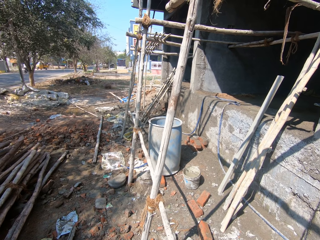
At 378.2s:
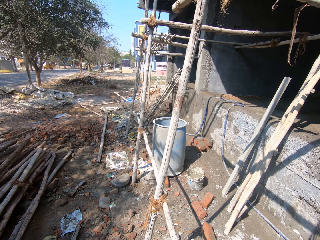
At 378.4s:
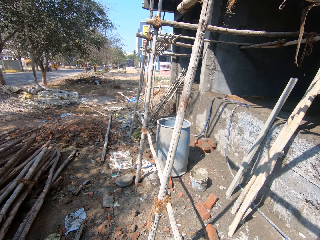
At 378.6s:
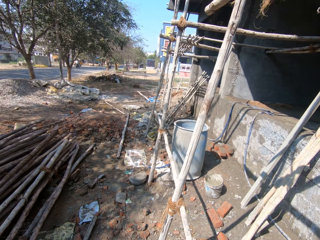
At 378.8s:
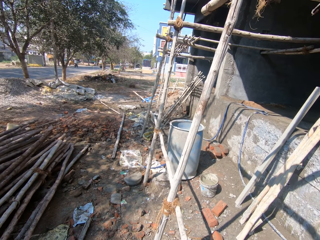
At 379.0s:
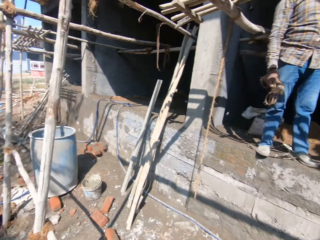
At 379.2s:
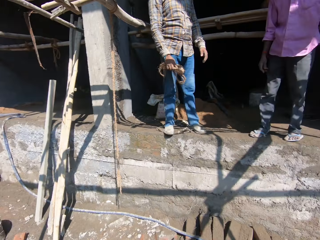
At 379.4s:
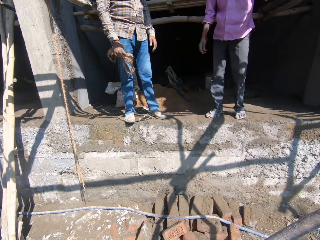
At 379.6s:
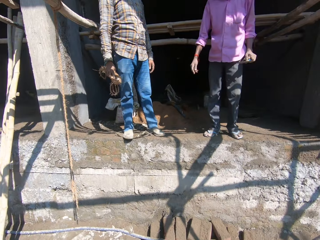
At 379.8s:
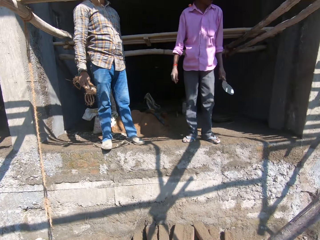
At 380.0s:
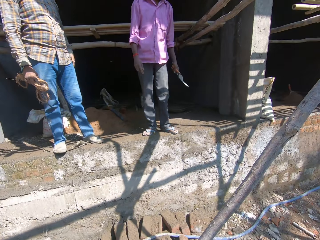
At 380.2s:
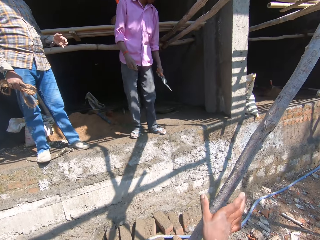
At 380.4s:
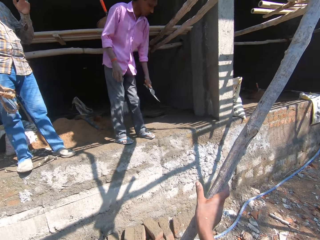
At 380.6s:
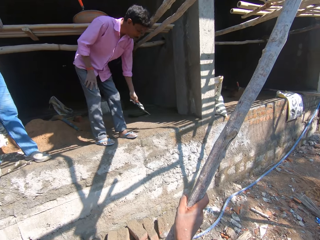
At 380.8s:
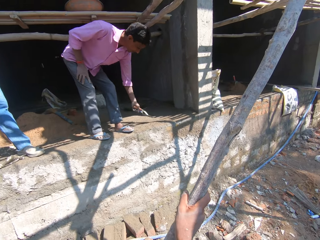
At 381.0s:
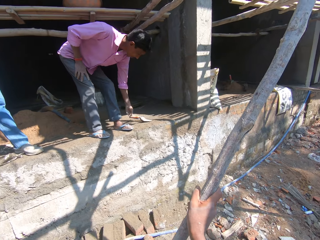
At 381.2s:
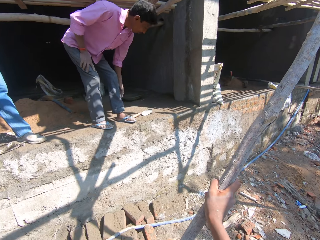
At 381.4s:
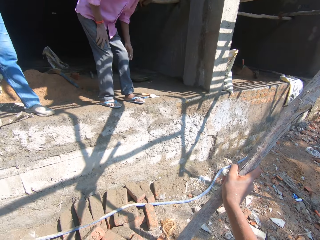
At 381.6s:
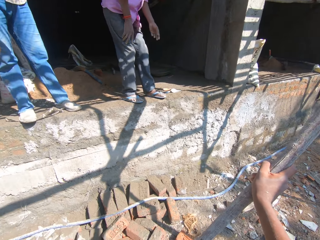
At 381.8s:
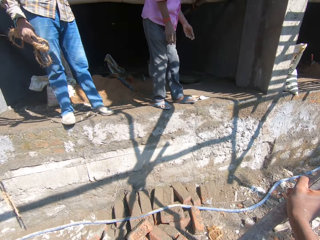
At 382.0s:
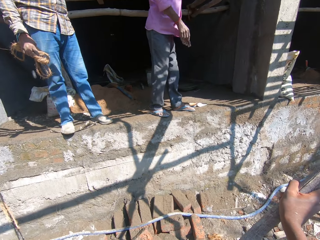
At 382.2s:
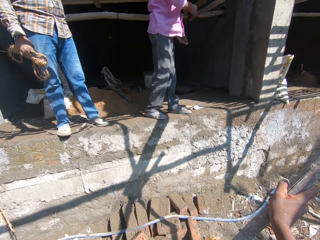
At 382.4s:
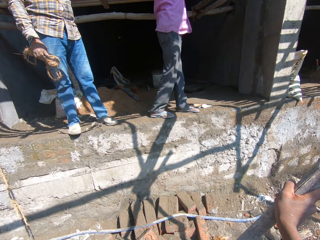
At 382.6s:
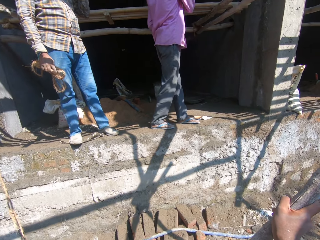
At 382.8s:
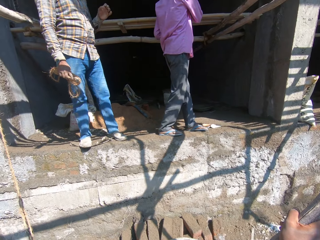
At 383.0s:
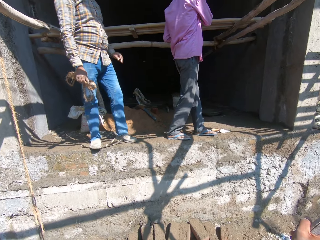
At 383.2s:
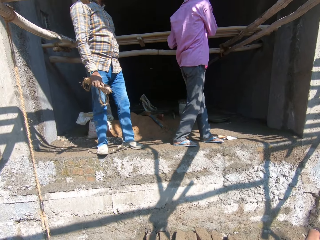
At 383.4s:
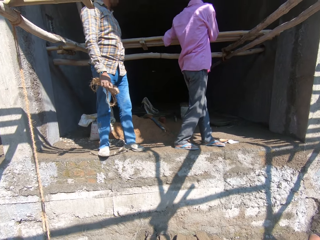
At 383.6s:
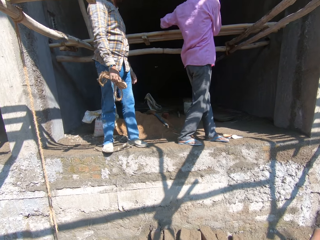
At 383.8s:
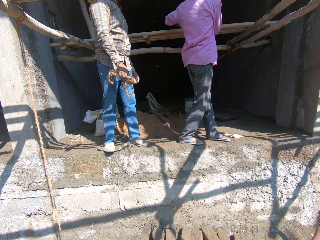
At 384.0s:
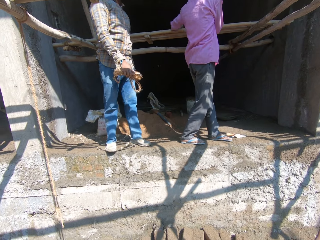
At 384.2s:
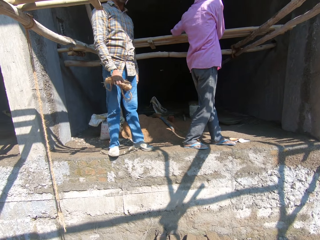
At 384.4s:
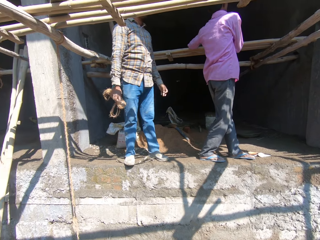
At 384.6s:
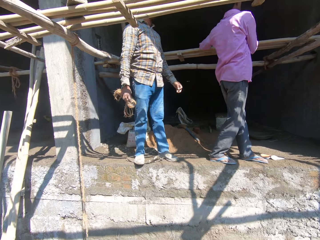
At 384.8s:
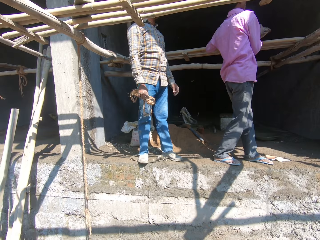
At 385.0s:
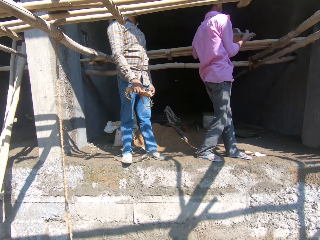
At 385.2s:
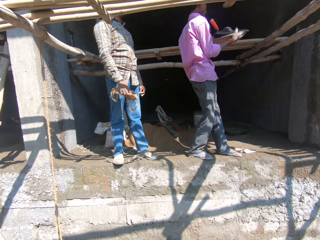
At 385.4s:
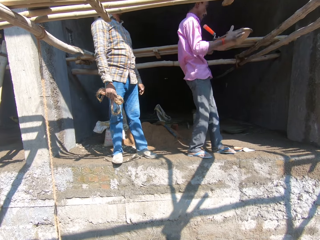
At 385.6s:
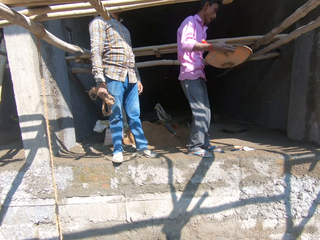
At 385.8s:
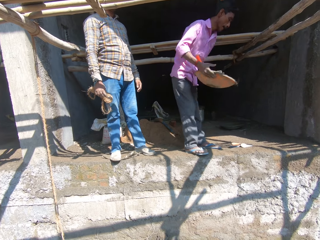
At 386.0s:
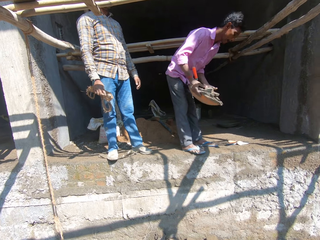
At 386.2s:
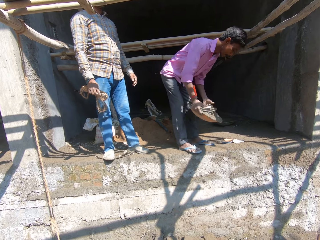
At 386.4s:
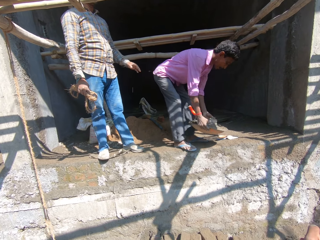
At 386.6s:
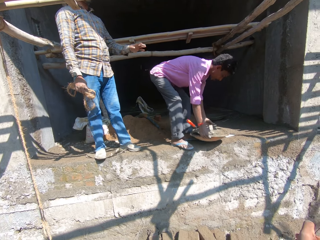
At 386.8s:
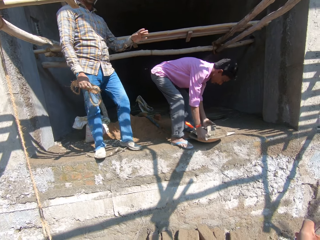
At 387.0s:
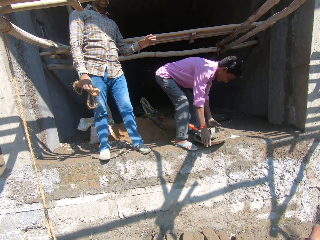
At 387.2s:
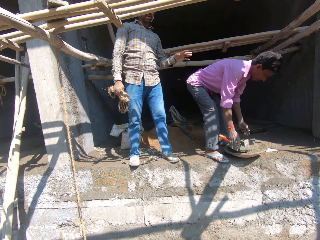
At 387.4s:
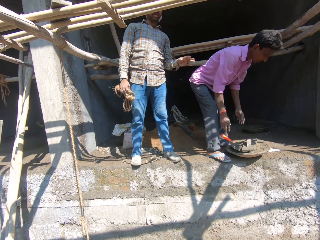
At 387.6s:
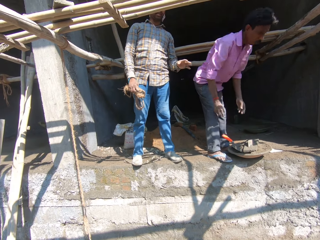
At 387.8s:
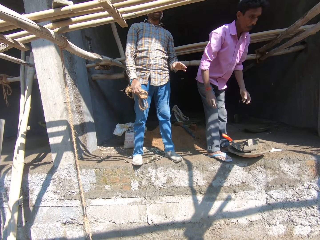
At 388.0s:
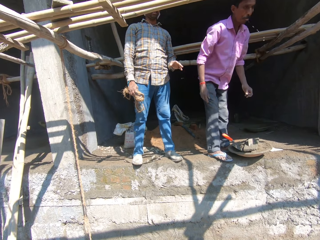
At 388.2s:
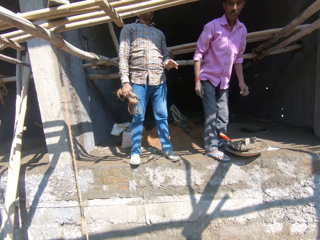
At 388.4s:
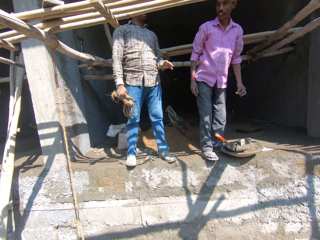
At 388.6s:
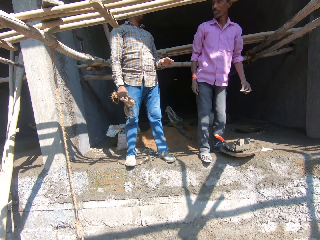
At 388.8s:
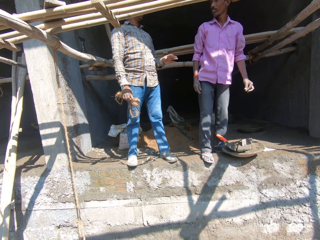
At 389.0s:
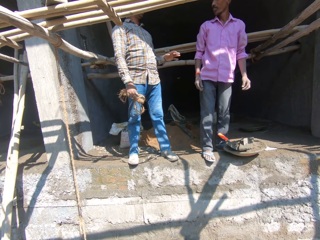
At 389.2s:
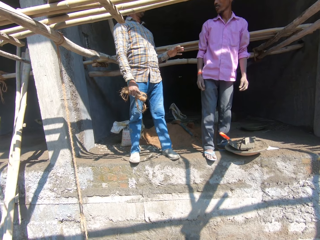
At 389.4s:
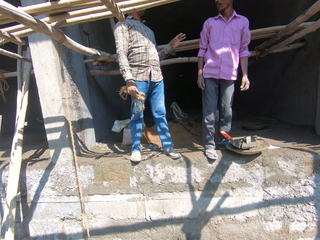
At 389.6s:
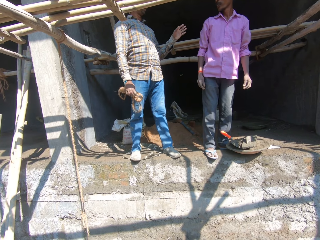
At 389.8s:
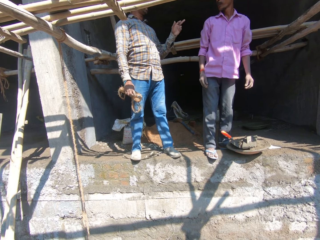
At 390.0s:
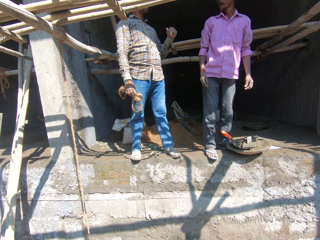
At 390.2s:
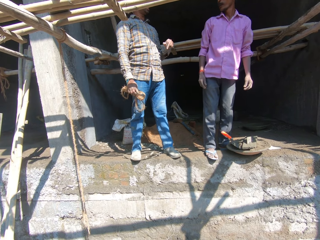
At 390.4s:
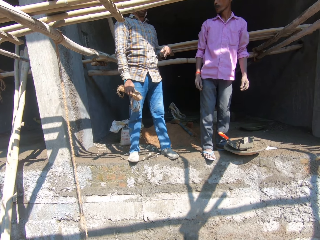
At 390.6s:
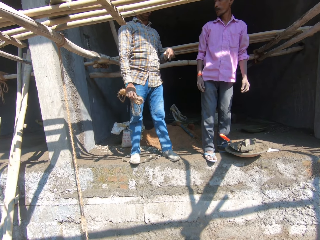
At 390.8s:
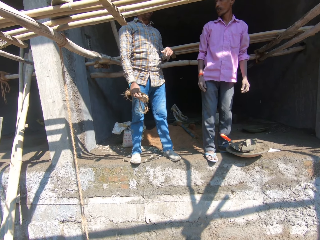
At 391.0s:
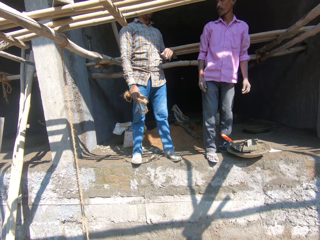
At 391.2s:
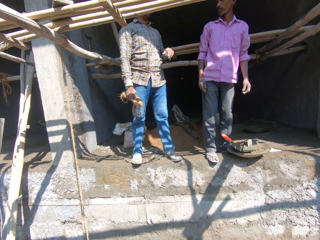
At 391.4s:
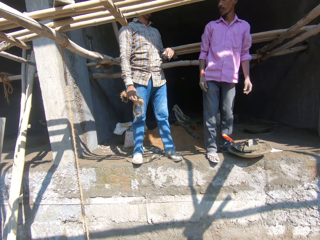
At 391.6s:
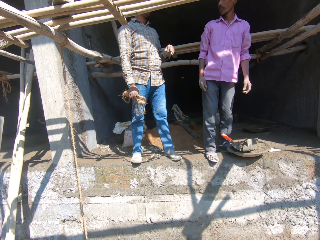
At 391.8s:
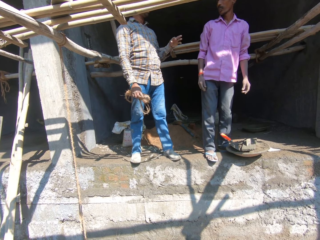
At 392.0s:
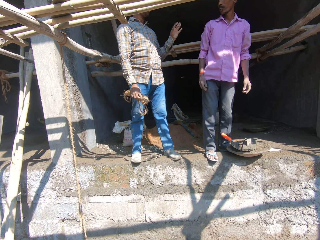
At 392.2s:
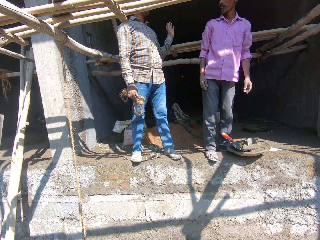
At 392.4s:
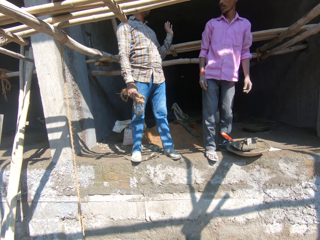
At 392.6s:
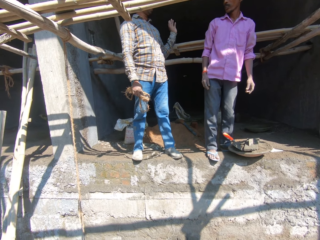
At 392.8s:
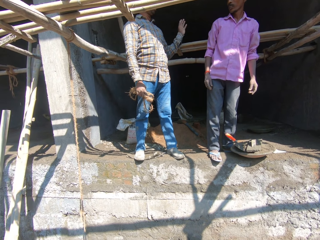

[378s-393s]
The camera wearer looks around the construction site. They hold a pole. A man drops a trowel down. Another man carries a rope. The first man lifts a tray of concrete. The other man interacts with the camera wearer. The first man carries a metallic basin, puts the tray of concrete on the ground, and spits saliva. The other man interacts with the first man. The camera wearer talks to the two men.

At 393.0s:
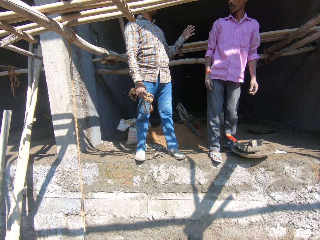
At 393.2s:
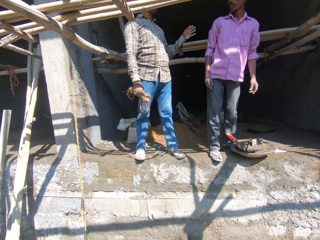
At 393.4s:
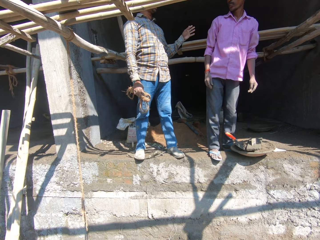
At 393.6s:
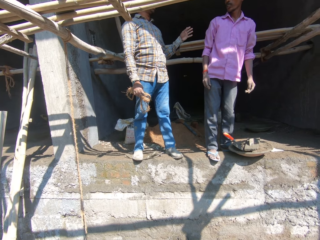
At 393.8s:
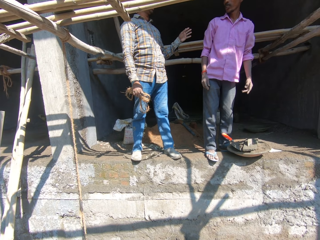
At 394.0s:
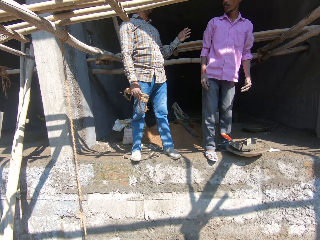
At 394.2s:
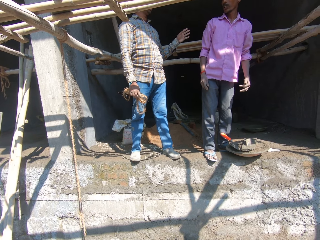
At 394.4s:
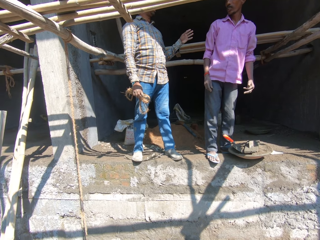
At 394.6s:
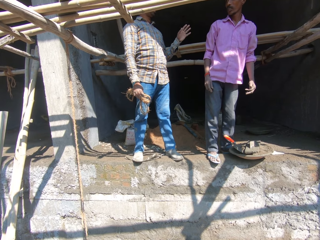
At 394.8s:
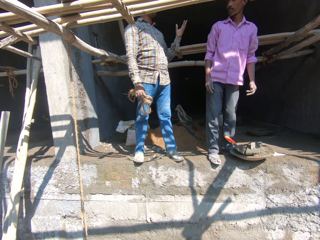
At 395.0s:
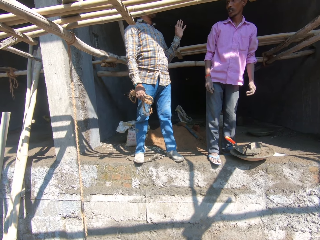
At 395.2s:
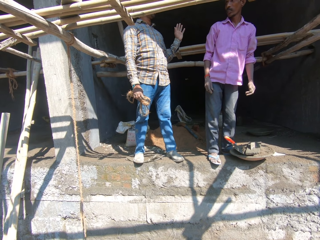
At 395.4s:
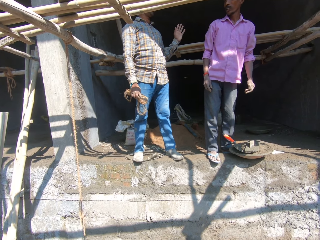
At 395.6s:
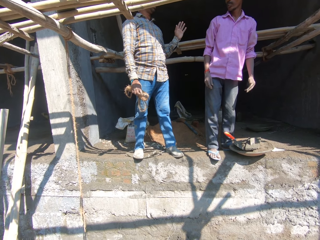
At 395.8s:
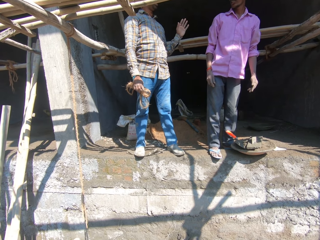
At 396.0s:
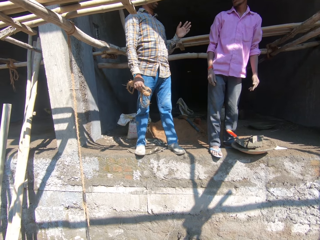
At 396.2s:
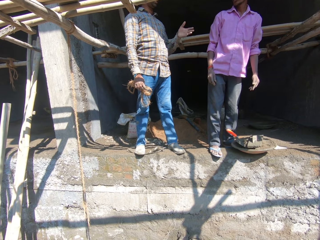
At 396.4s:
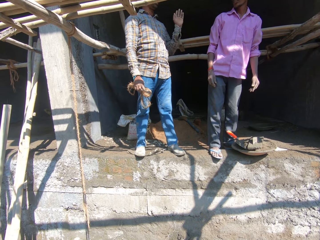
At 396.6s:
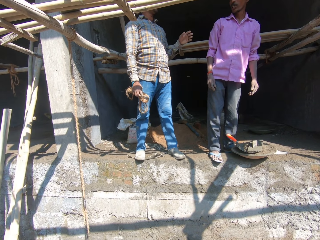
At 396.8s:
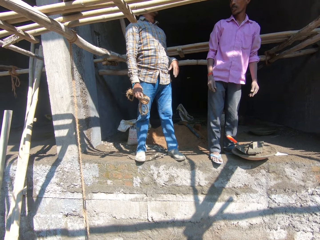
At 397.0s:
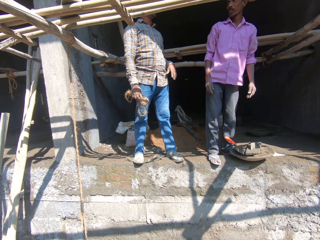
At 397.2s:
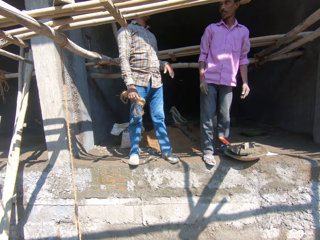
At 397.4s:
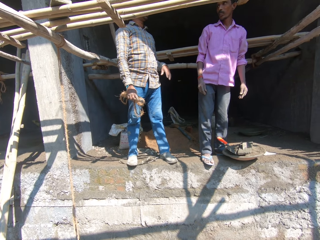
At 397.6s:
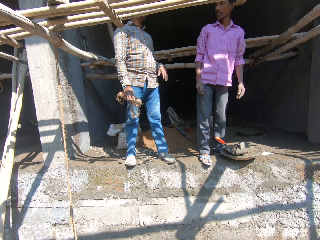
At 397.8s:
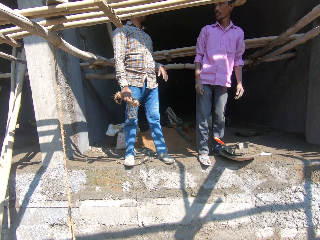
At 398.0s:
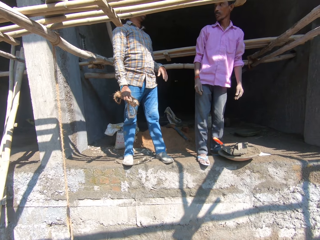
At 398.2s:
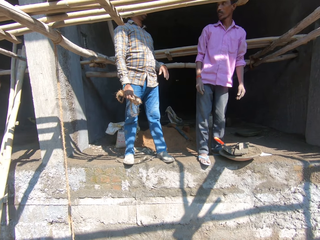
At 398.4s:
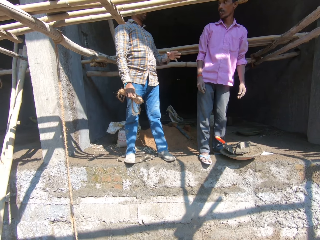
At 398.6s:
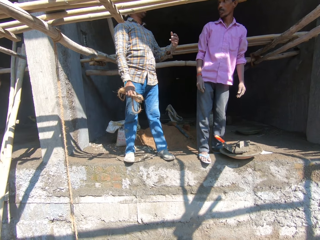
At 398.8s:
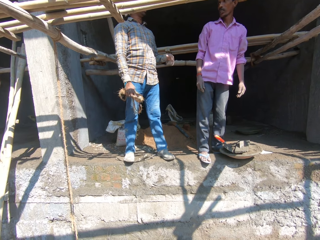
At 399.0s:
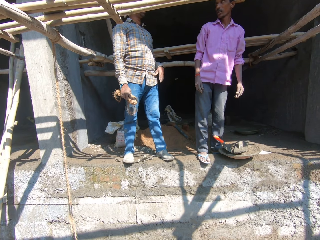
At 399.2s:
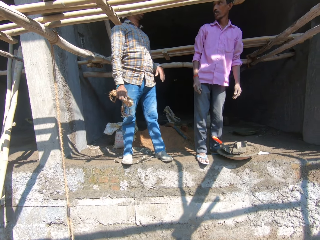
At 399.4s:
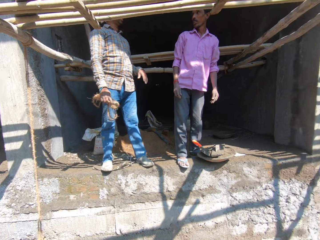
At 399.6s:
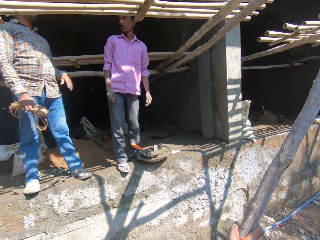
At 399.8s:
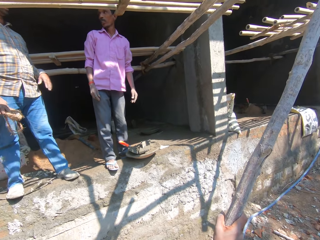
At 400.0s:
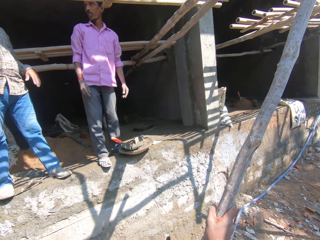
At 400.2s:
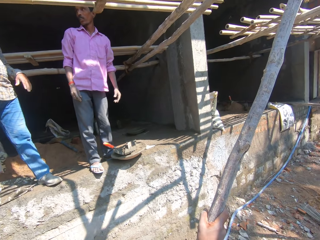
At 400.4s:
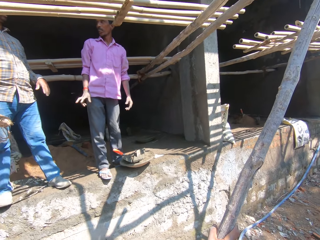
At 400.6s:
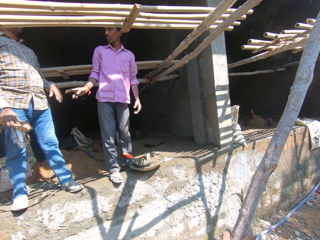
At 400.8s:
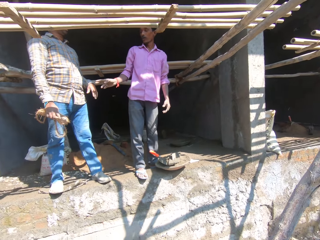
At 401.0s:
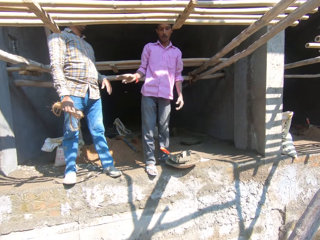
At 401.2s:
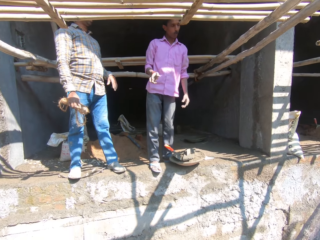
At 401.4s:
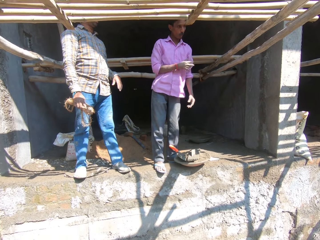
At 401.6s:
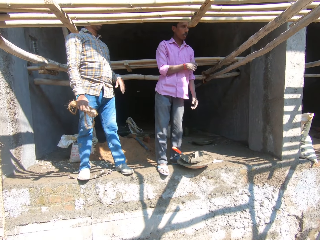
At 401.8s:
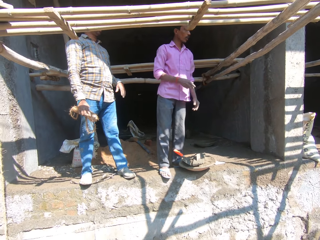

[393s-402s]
A man gestures.
